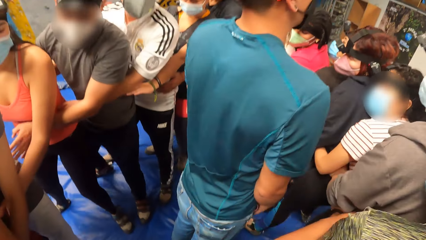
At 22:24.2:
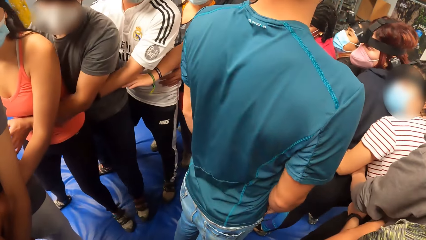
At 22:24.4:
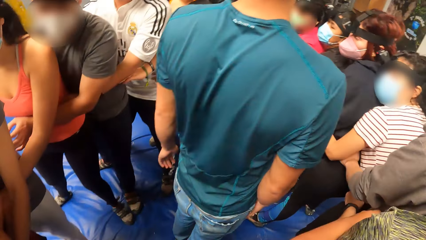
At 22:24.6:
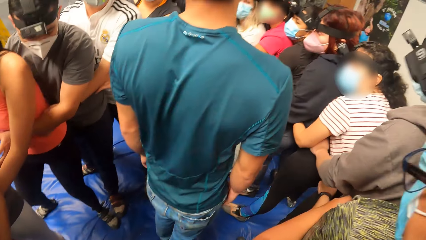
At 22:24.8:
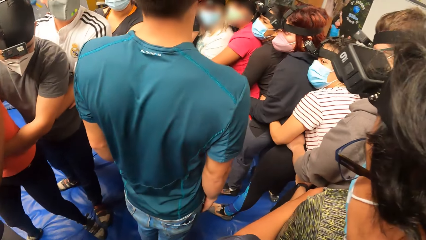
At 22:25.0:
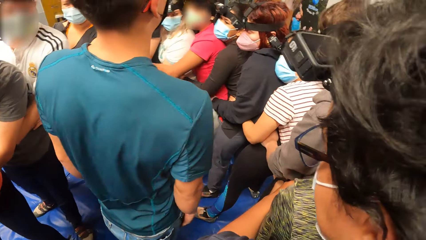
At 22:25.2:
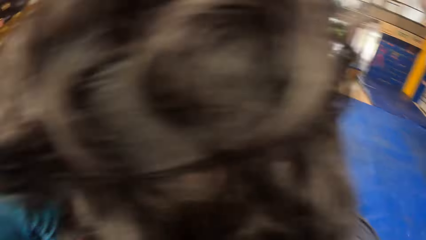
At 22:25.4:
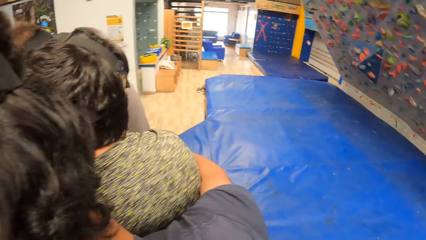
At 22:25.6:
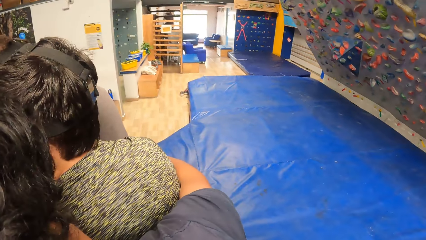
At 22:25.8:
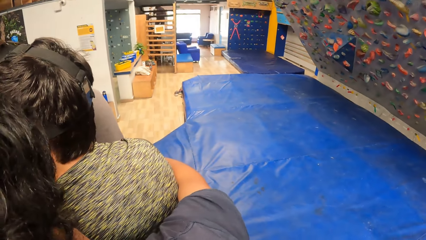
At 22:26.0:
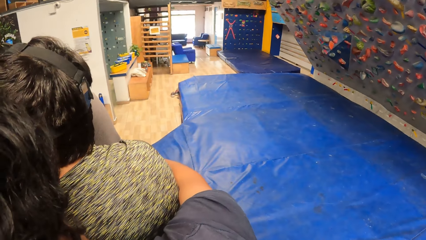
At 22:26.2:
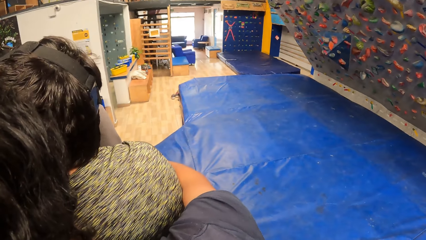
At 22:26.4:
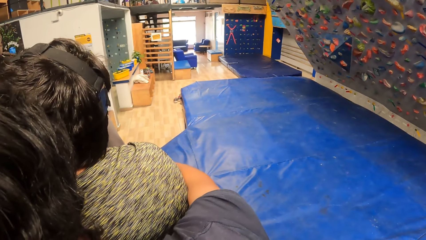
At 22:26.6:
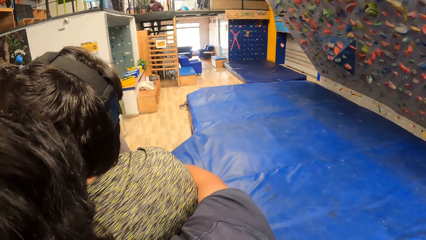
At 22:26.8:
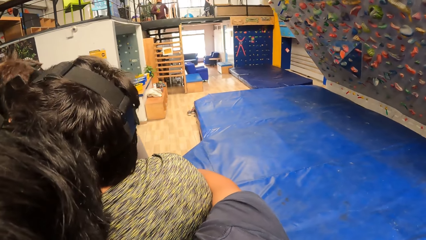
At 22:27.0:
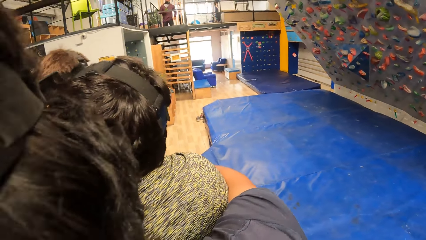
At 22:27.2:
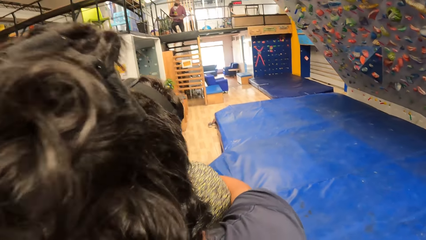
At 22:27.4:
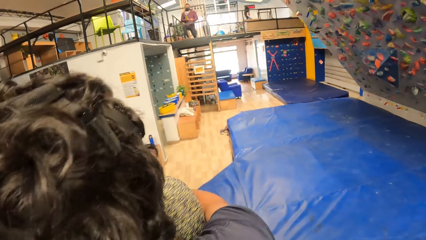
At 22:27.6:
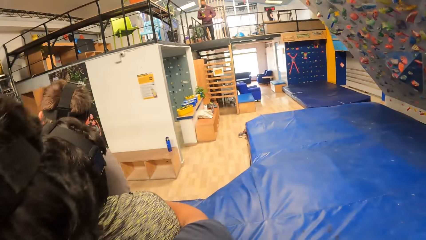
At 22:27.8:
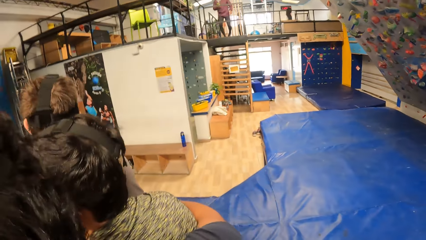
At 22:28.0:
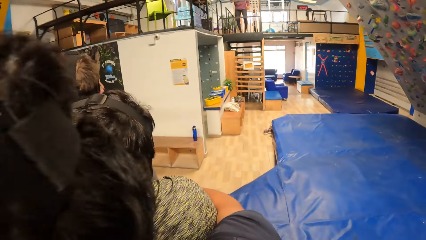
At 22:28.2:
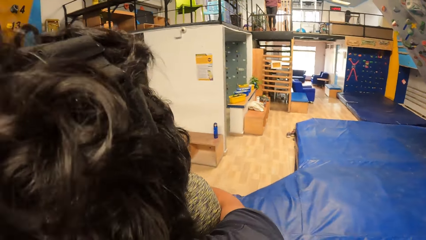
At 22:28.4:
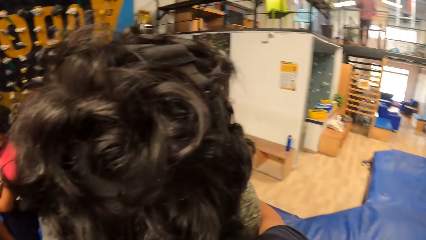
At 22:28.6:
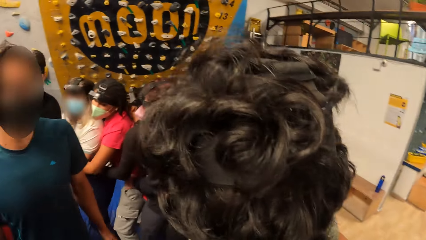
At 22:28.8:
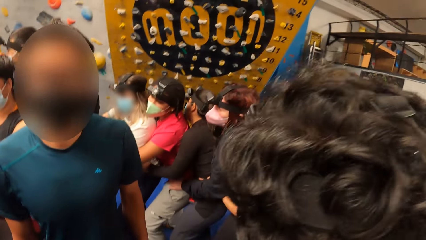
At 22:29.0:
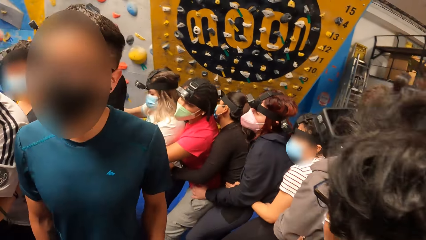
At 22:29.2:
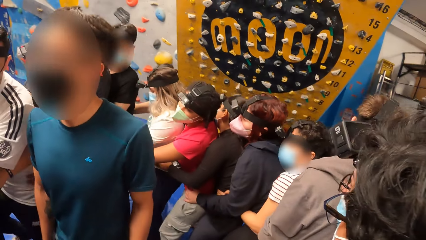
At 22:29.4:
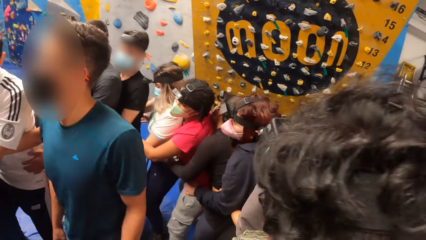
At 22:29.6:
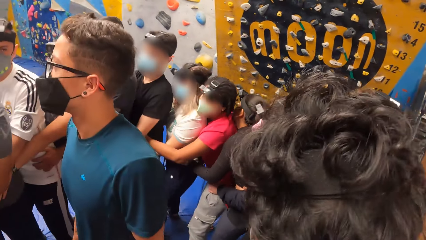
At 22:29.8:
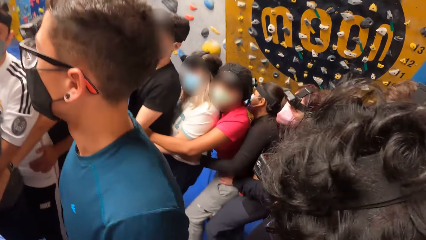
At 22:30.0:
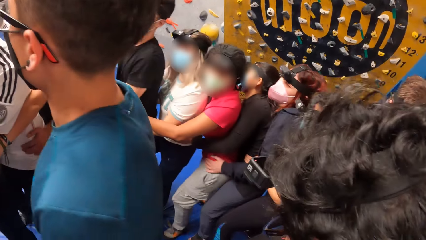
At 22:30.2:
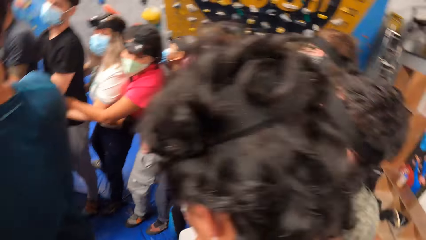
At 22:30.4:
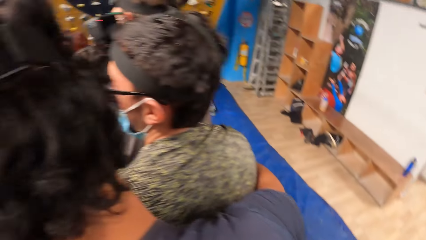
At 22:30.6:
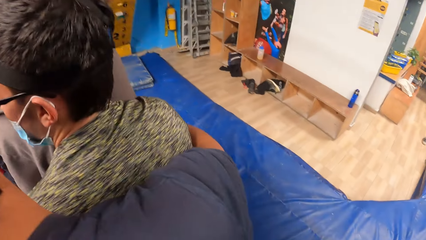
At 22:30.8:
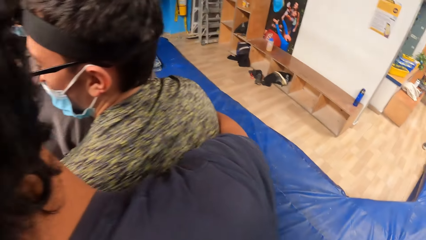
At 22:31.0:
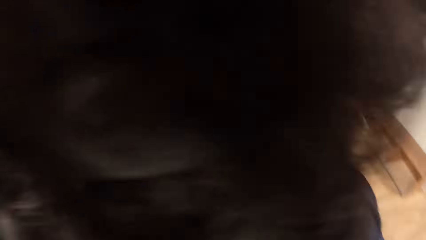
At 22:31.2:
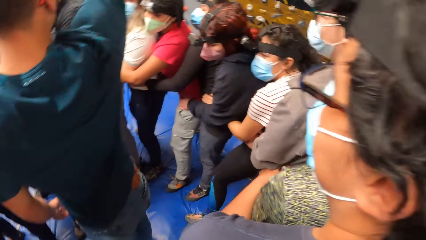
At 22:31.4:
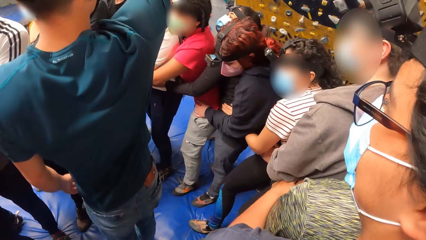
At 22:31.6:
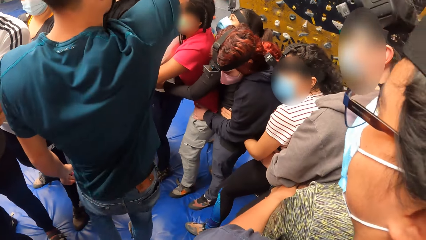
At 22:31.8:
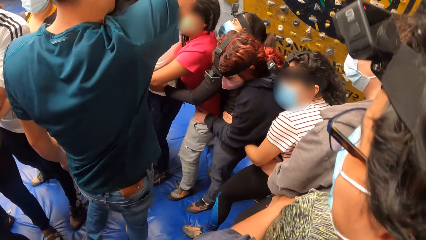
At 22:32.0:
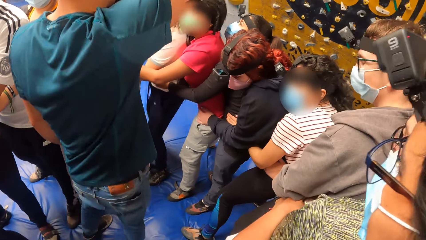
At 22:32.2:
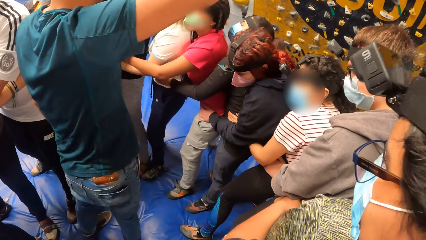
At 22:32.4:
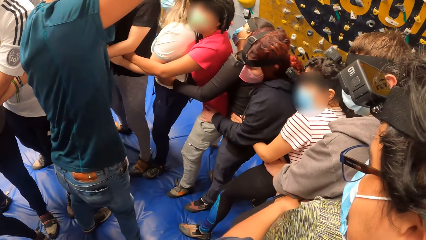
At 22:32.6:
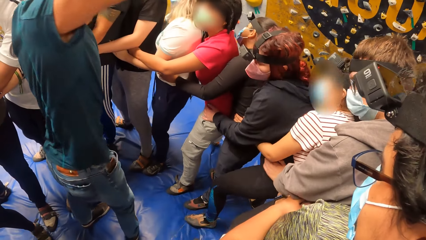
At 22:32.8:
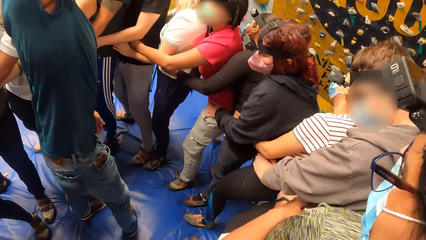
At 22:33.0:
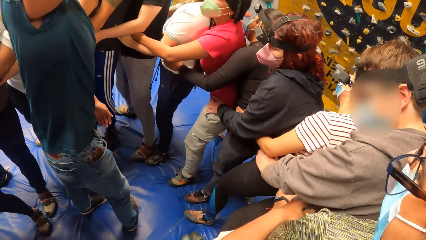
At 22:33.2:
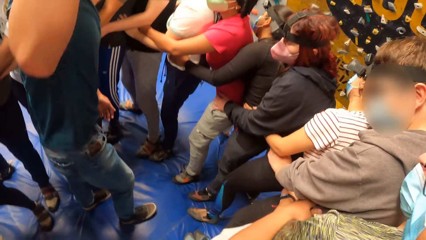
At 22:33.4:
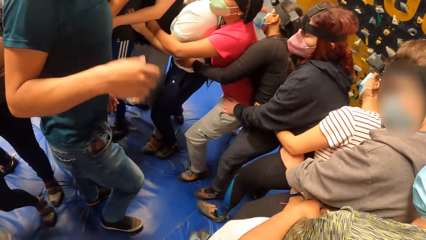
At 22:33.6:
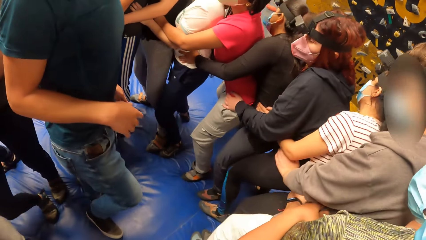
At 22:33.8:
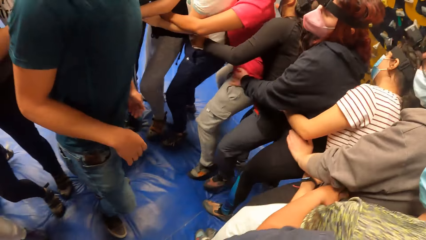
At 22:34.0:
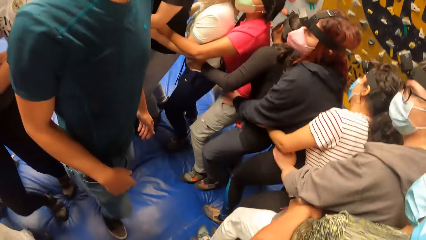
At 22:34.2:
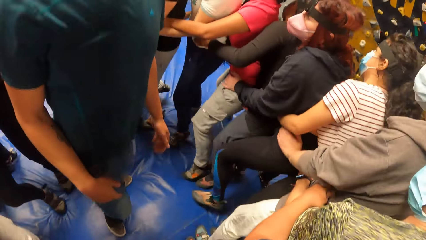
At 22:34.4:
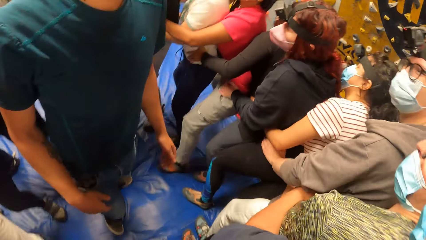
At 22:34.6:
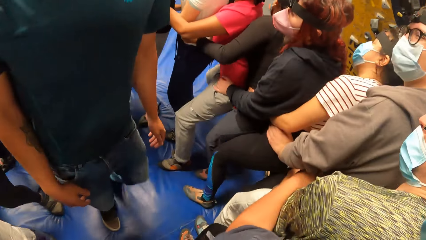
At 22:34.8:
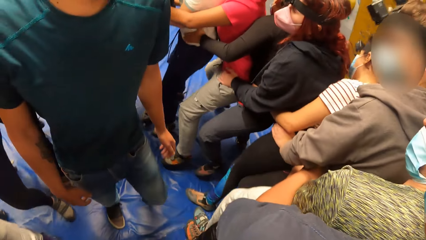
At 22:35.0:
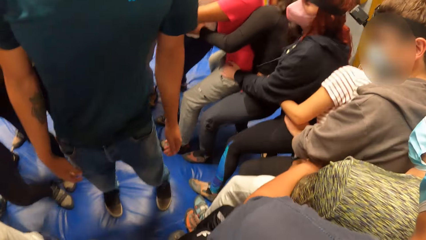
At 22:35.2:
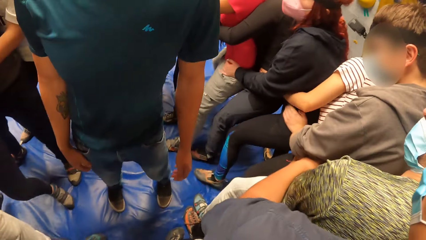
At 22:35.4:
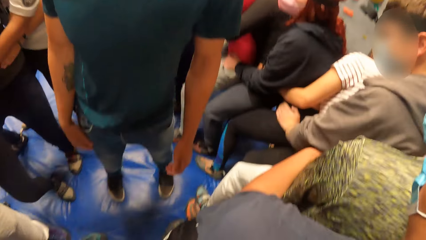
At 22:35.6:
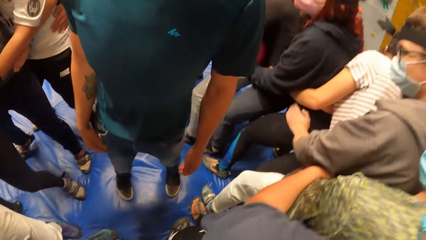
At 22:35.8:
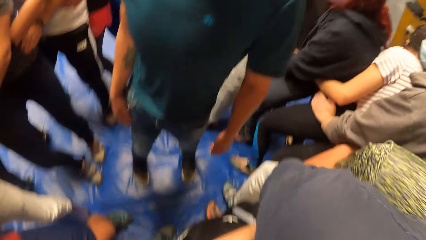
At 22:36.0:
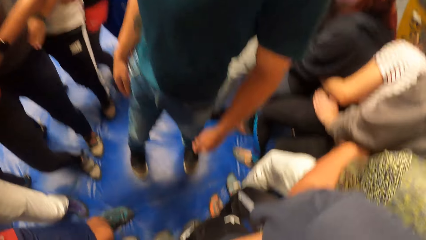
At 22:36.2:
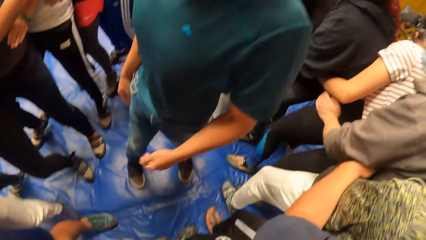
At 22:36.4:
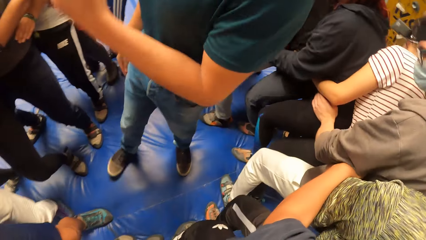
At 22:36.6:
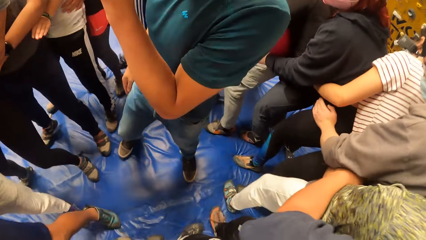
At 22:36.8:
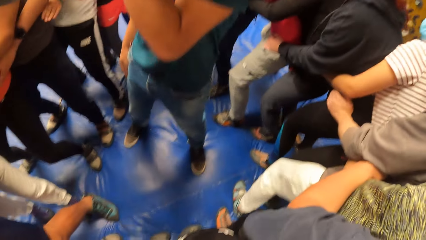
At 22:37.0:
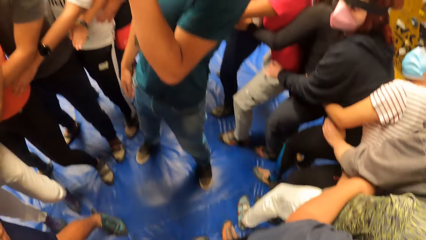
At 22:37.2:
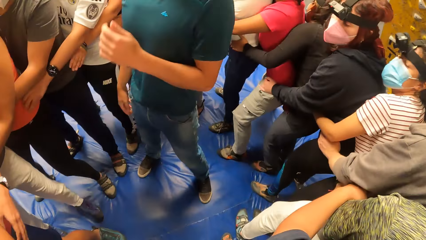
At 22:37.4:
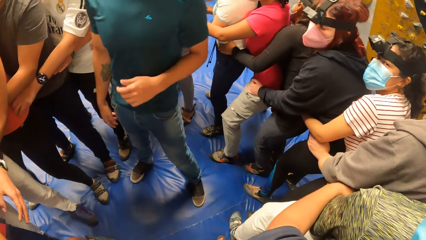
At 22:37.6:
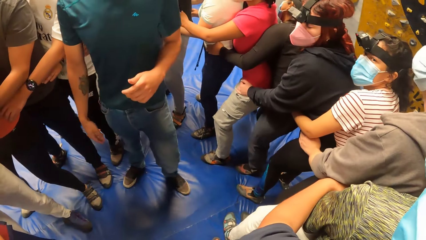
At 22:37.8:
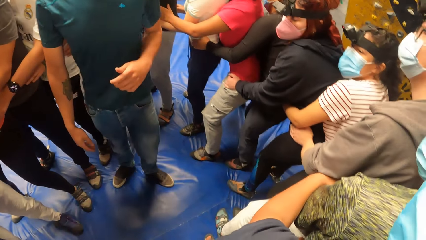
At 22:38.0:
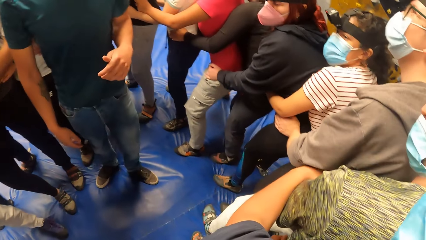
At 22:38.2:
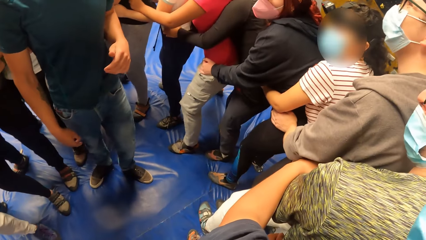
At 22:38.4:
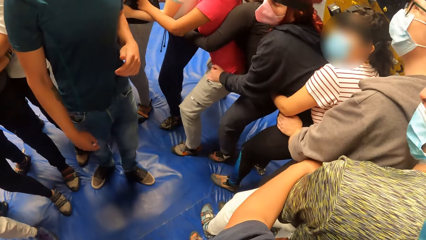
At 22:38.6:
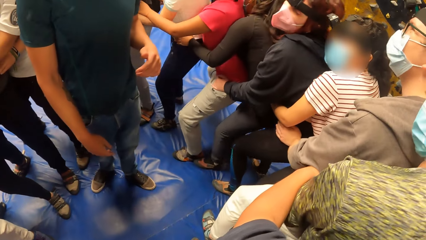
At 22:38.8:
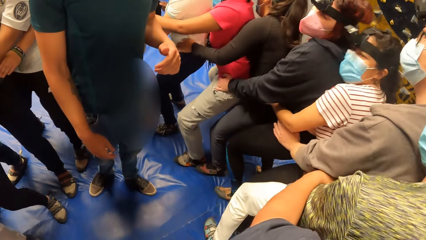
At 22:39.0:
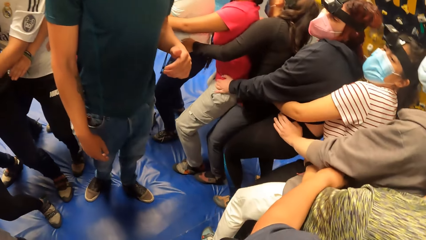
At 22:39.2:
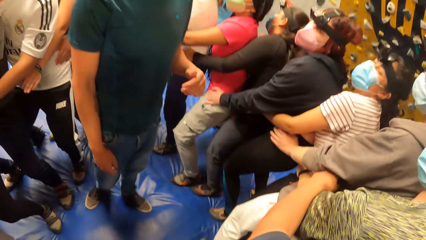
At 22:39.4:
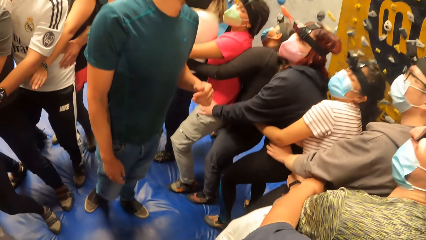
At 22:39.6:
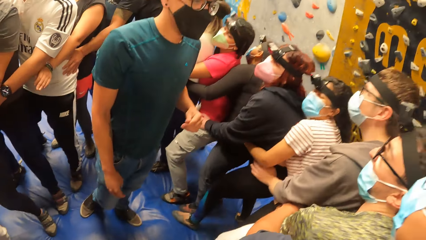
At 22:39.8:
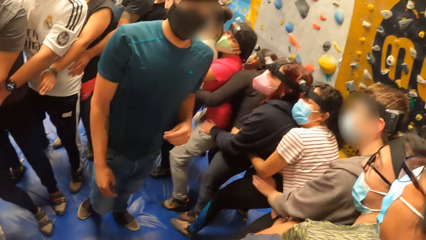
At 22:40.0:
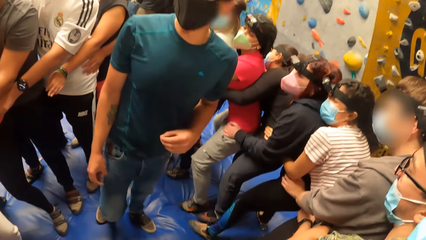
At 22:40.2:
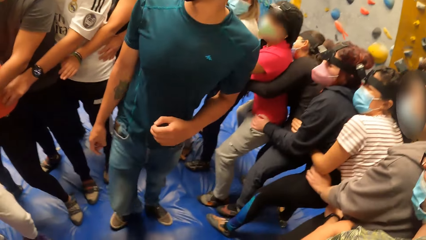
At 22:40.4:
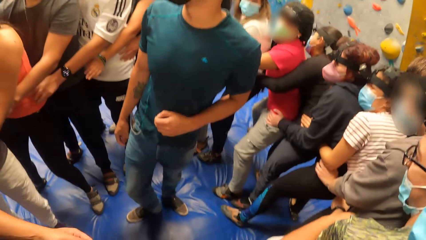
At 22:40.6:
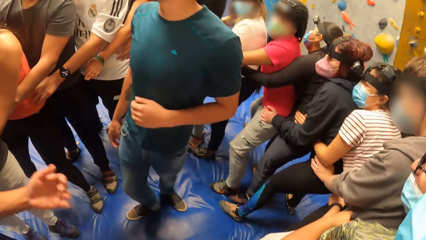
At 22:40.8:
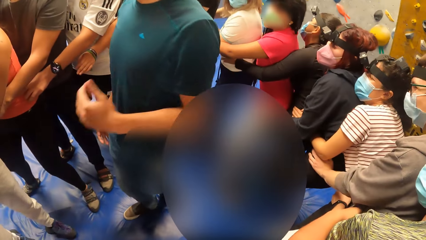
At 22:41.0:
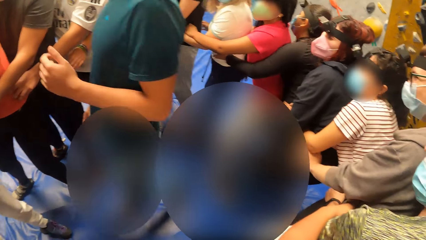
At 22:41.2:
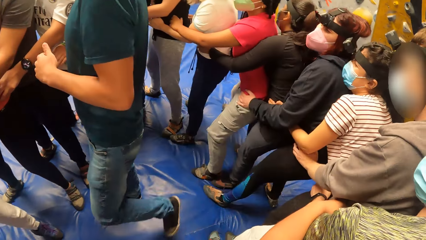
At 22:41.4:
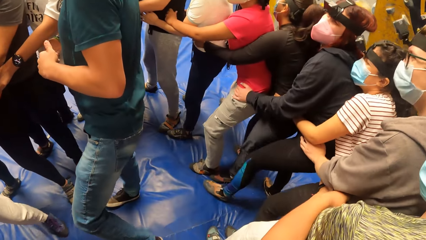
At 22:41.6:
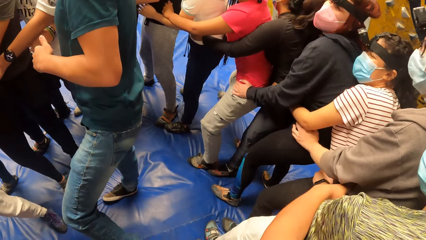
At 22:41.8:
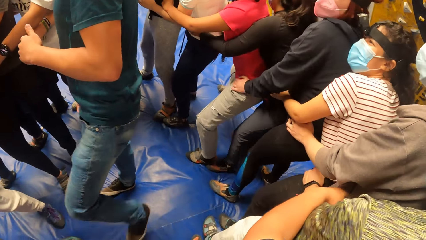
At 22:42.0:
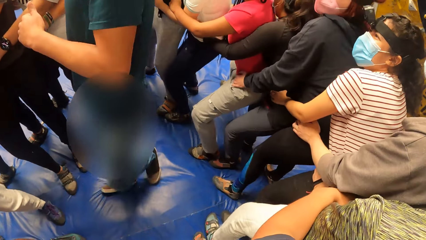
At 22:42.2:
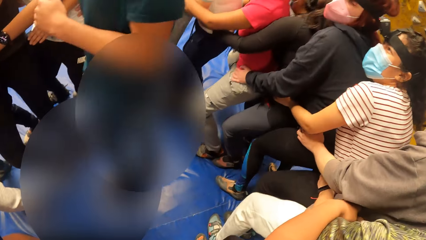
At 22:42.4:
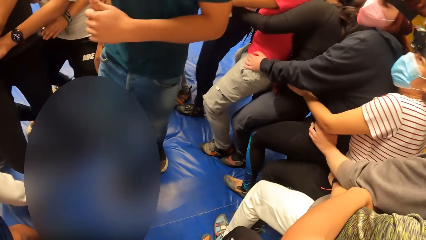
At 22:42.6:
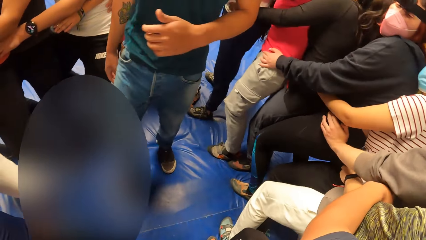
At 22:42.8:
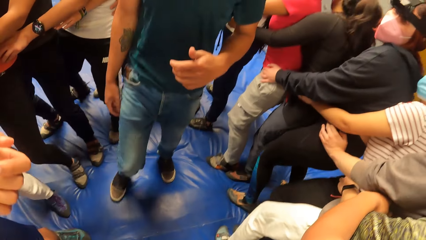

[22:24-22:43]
The camera wearer looks around the room. She looks at the instructor. She dances in the room. A man instructs the group of people. The camera wearer looks at the instructor. Another man exercises with the group of people with his hands on a third man. The camera wearer exercises with the group of people with her hands on a fourth man. She dances in the room. She looks at the instructor. She dances in the room.
